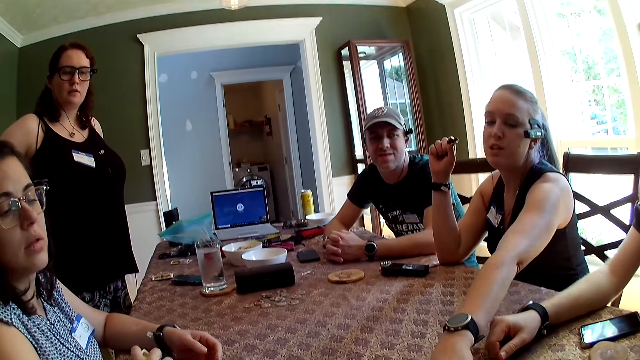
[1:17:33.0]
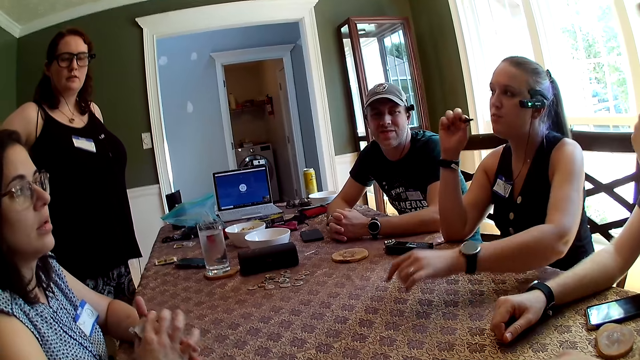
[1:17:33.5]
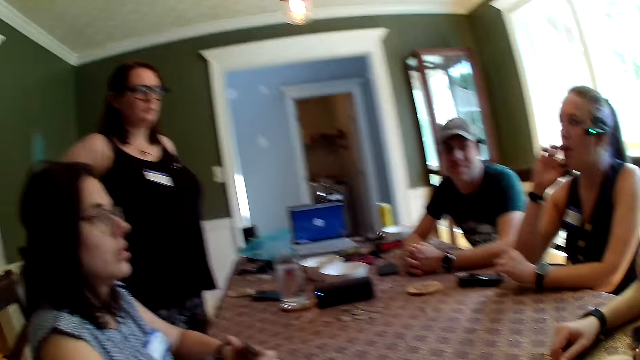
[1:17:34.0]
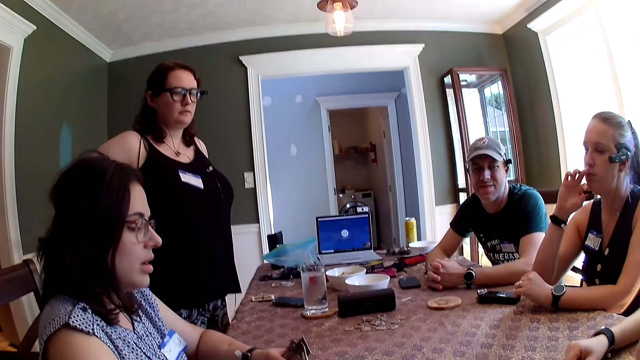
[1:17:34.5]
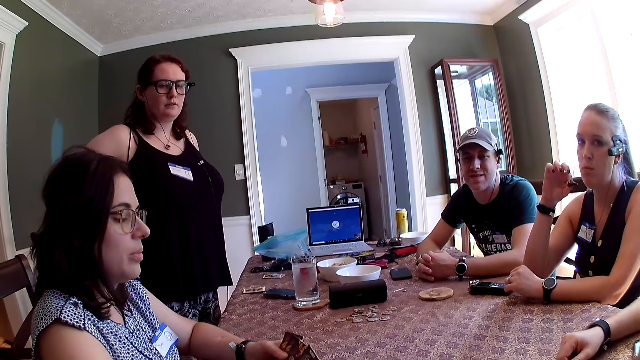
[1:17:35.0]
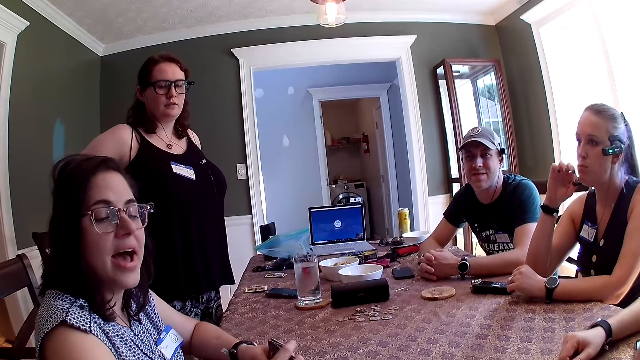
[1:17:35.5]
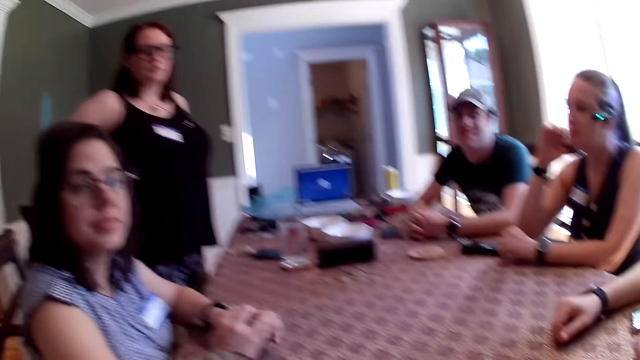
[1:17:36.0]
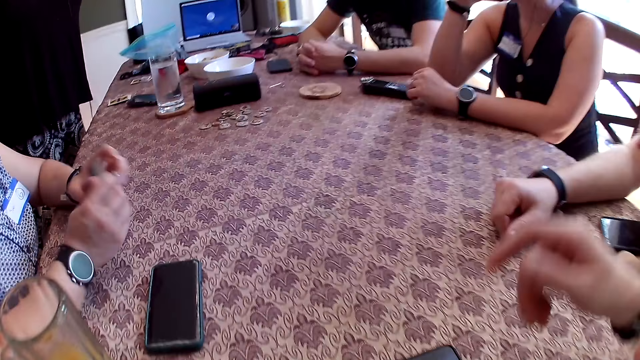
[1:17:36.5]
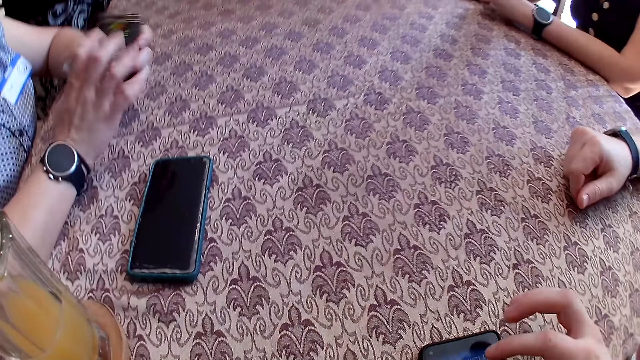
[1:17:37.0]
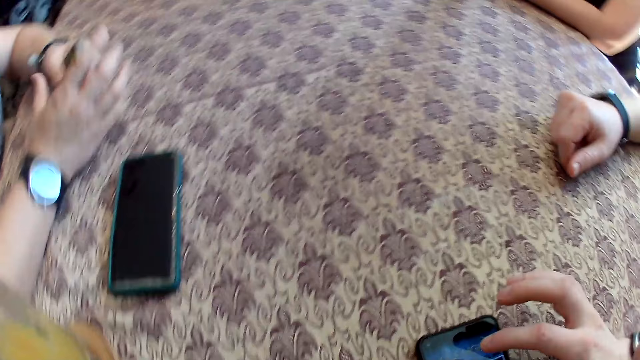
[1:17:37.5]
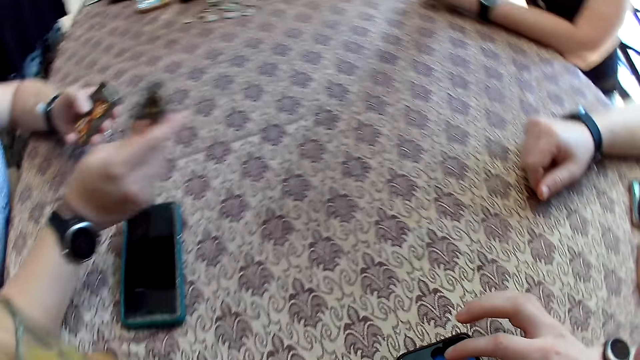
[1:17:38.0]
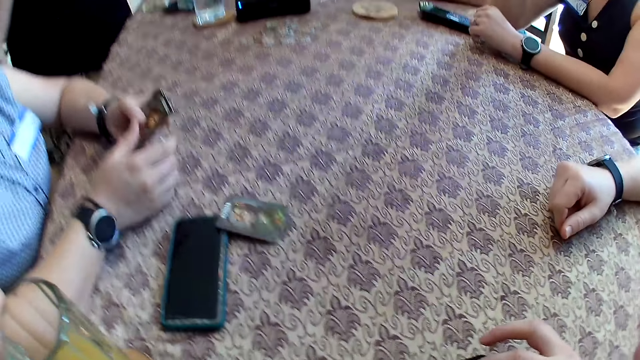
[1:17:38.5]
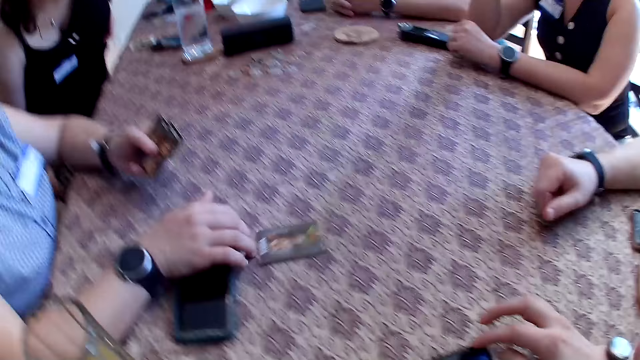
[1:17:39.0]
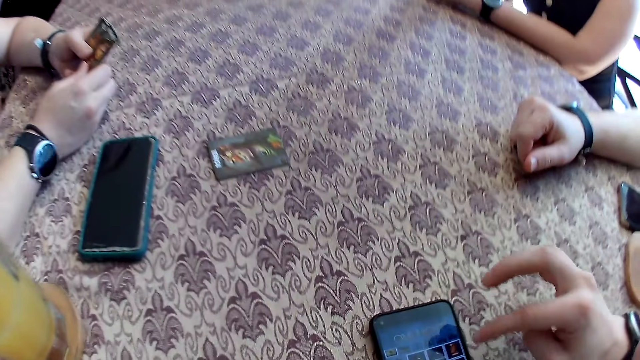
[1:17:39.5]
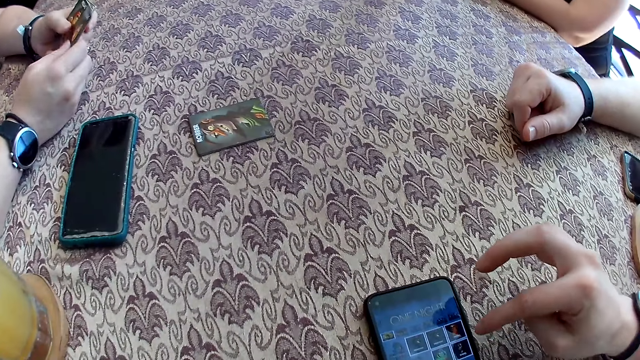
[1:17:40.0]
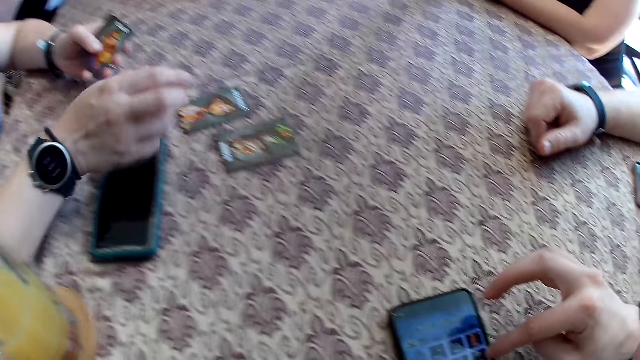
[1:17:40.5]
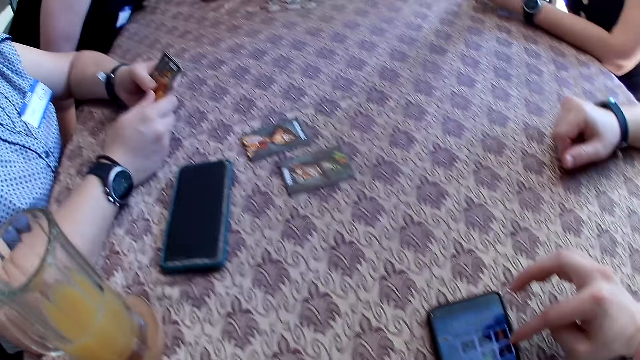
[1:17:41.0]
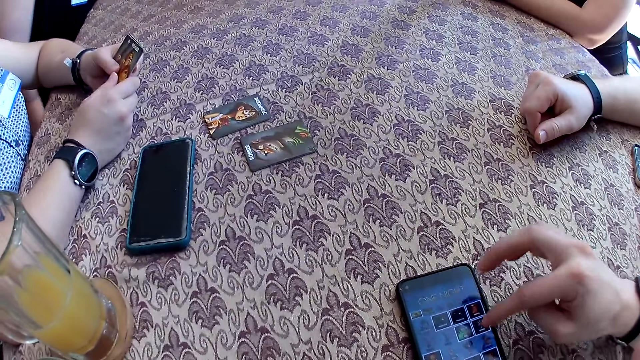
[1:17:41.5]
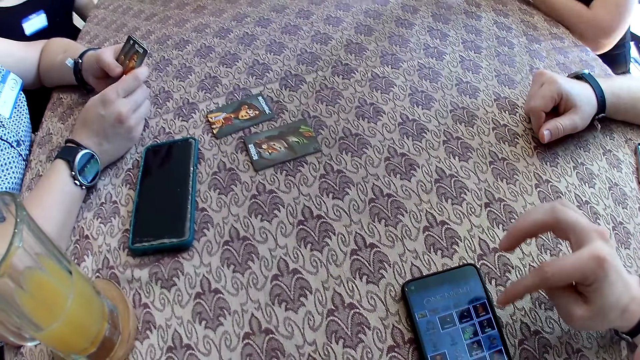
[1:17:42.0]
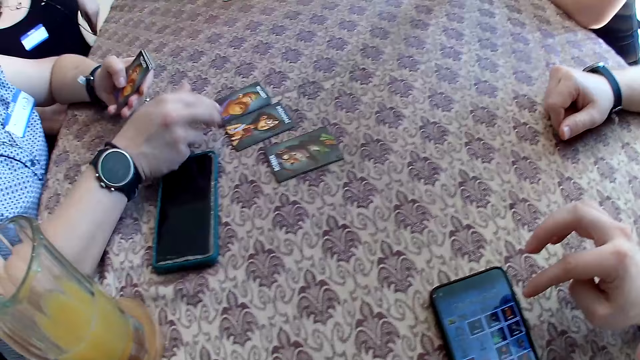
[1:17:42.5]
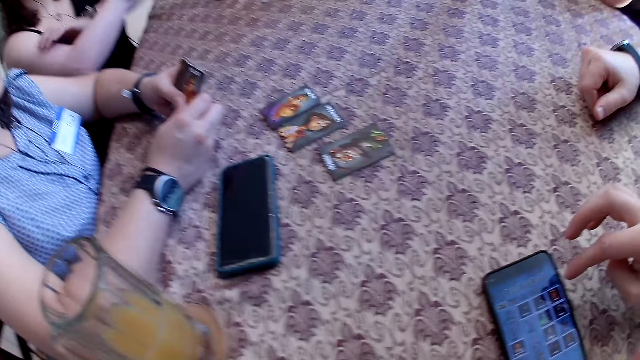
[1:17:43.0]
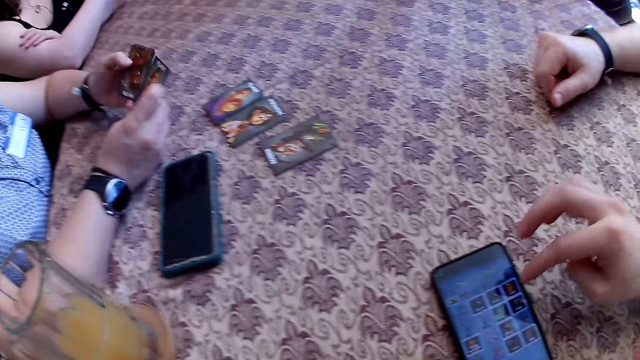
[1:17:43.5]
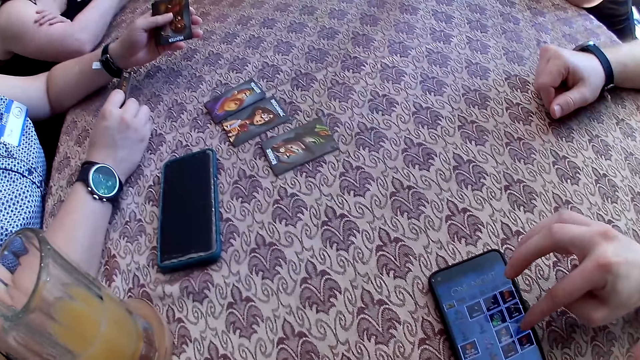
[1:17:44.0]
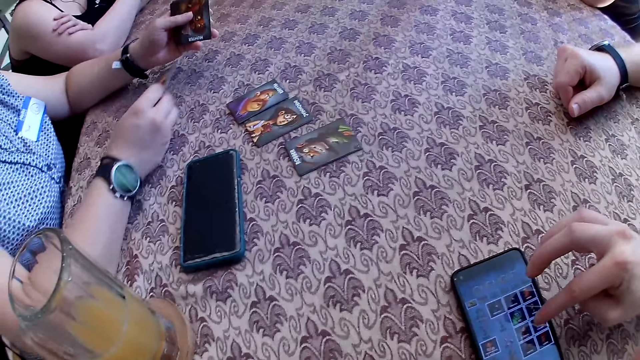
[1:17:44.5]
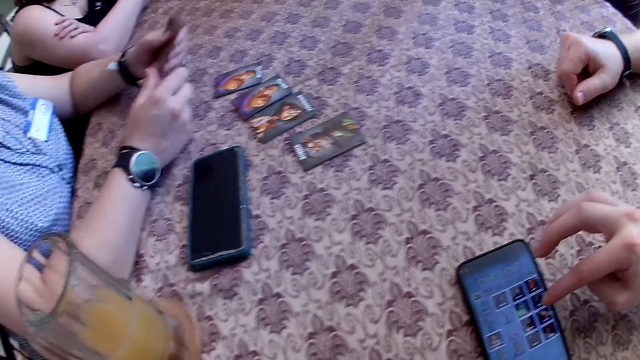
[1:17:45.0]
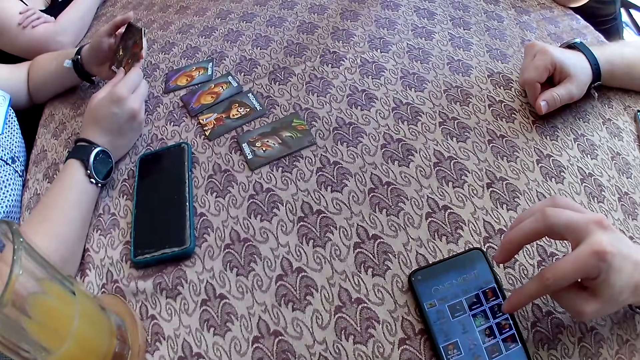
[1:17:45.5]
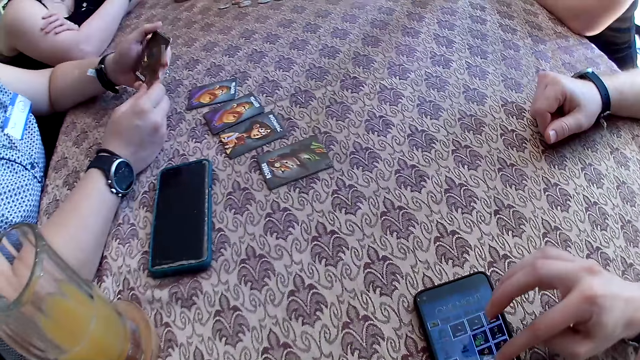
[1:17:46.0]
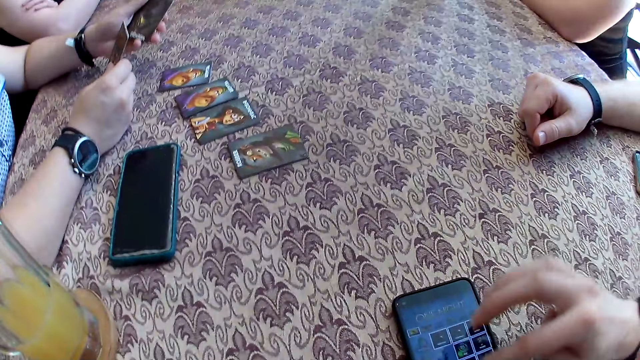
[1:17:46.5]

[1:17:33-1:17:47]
A woman extends her left hand towards the camera wearer. Another woman passes the cards in her right hand to her left hand. She checks the cards with both hands. She holds the cards in her left hand. The camera wearer operates a cellphone on the table with his right hand. The second woman drops a card from the cards in her left hand on the table with her right hand. The camera wearer scrolls on the cellphone on the table. The second woman moves the card on the table with her right hand. She drops a card from the cards in her left hand on the table with her right hand. She does so again. A third woman places her hands on the table. The second woman drops a card from the cards in her left hand on the table with her right hand.

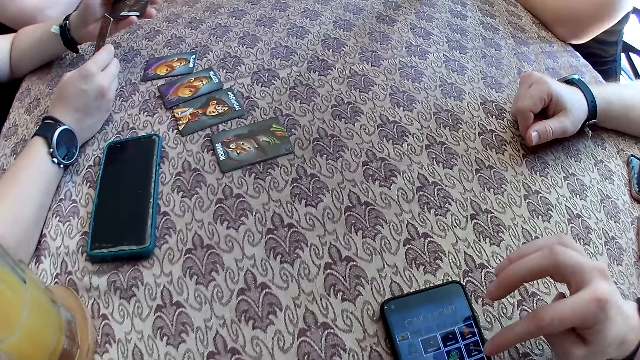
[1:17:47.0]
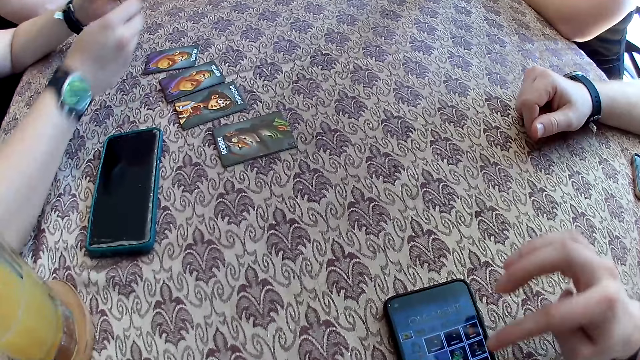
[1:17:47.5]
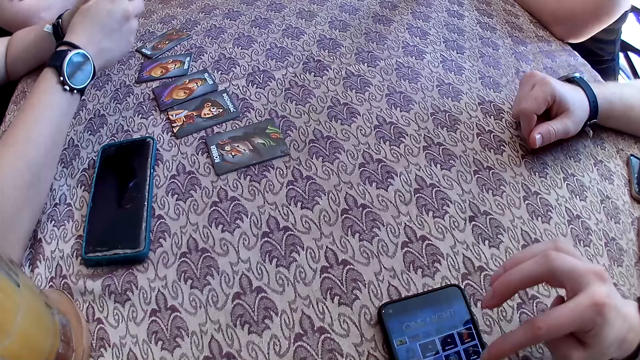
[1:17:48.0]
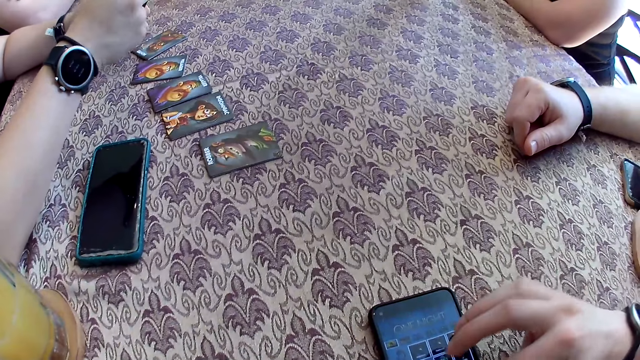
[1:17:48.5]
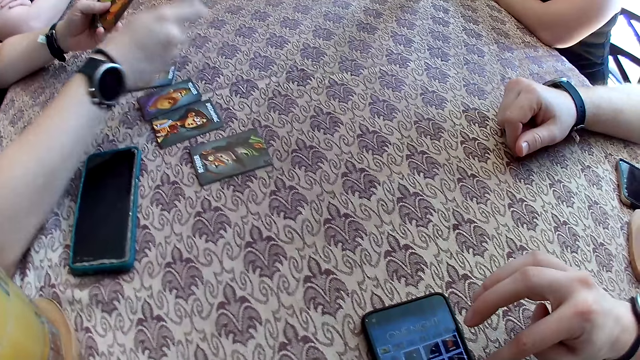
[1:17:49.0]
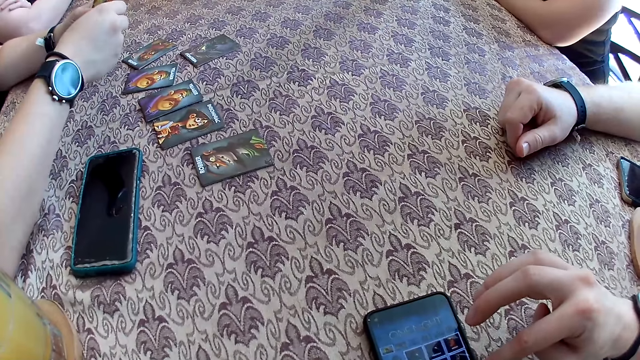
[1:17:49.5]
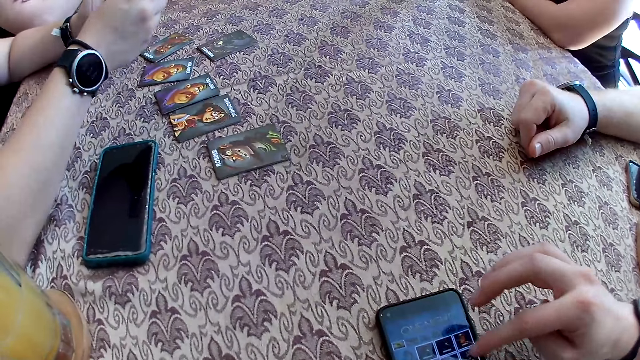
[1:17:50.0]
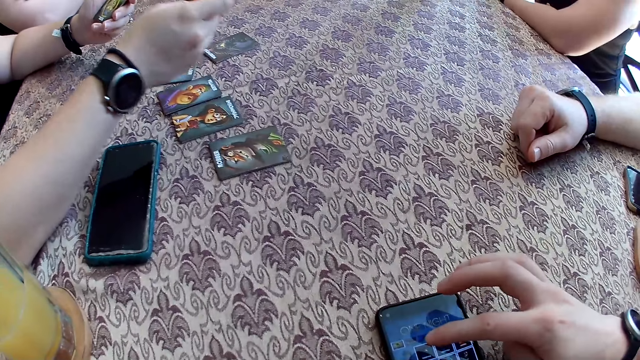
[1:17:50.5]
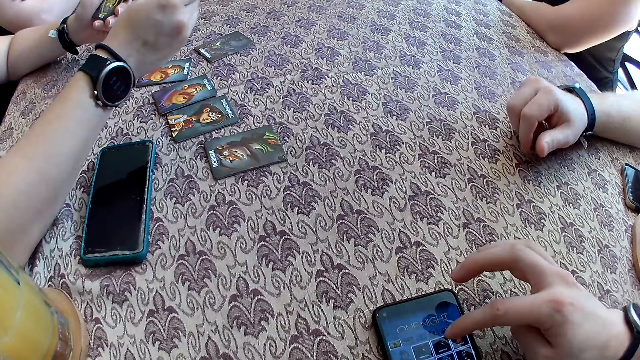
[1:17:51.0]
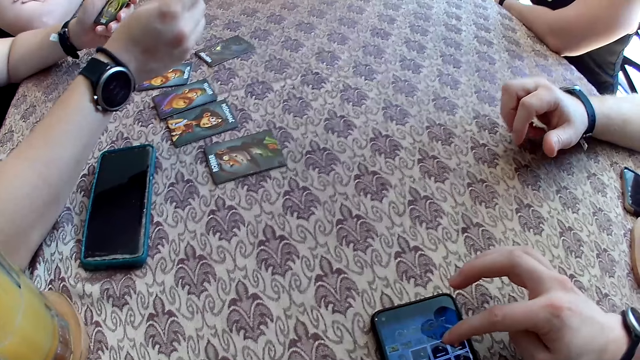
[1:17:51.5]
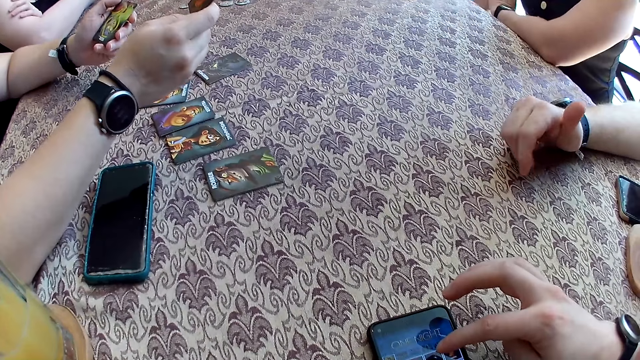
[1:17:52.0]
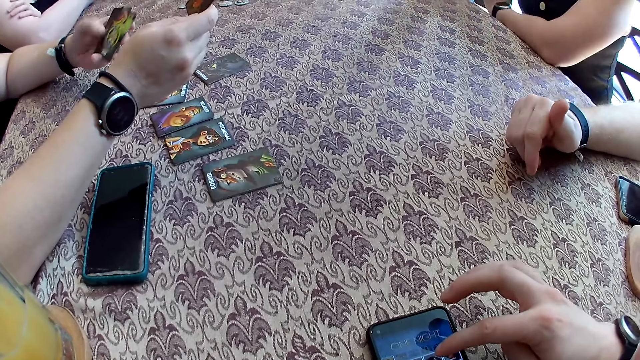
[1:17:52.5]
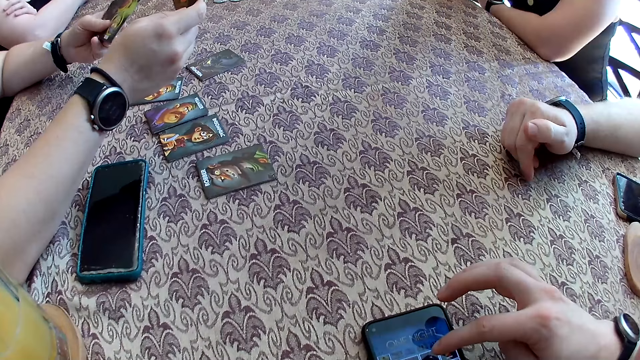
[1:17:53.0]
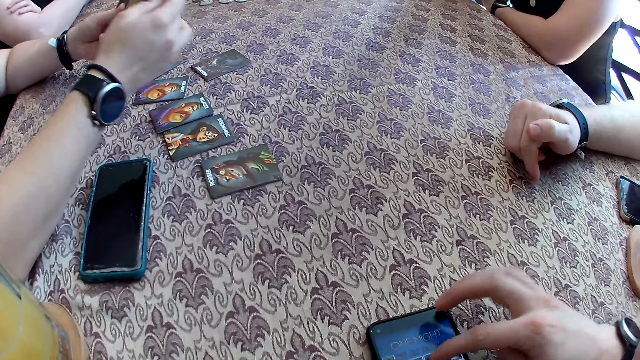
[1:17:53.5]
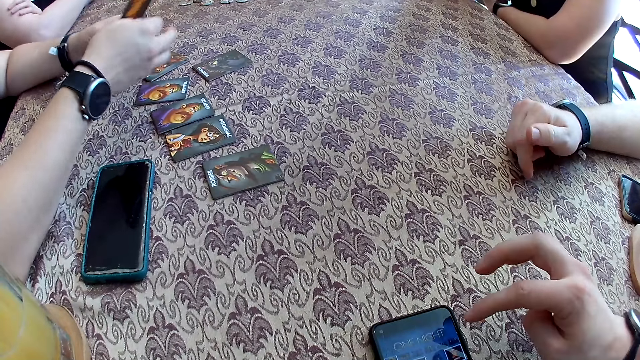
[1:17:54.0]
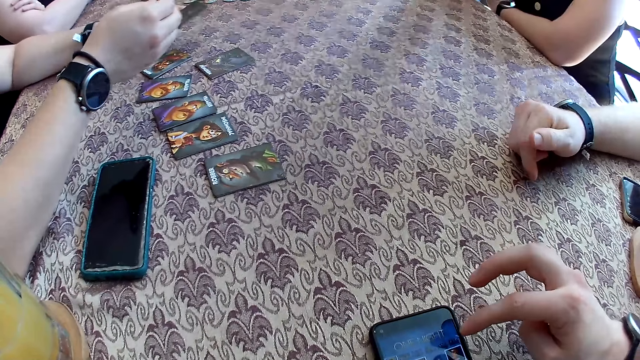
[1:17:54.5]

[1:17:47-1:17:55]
A woman drops a card from the cards in her left hand on the table with her right hand. She does so again.
